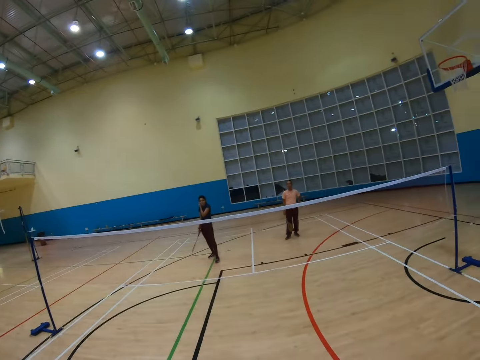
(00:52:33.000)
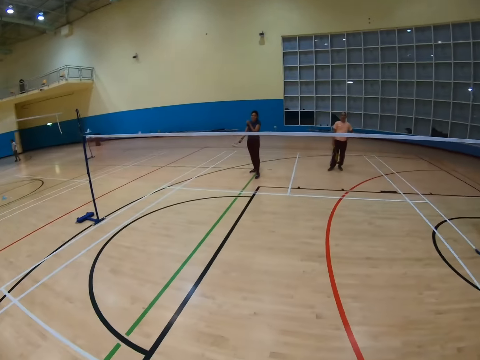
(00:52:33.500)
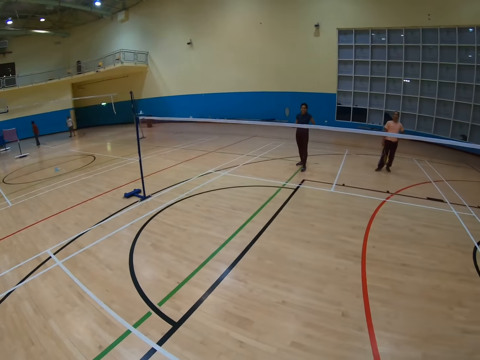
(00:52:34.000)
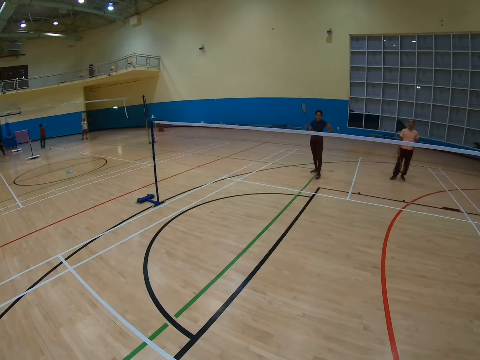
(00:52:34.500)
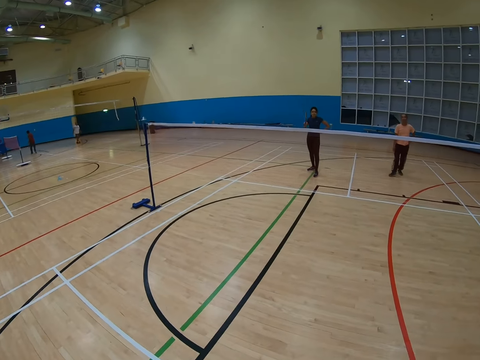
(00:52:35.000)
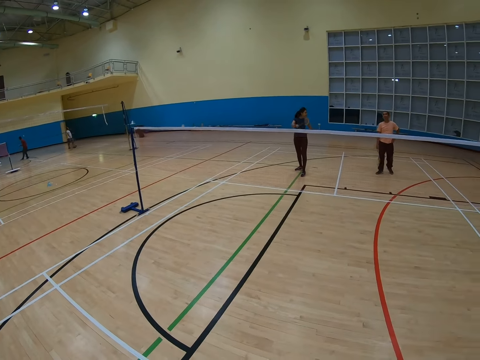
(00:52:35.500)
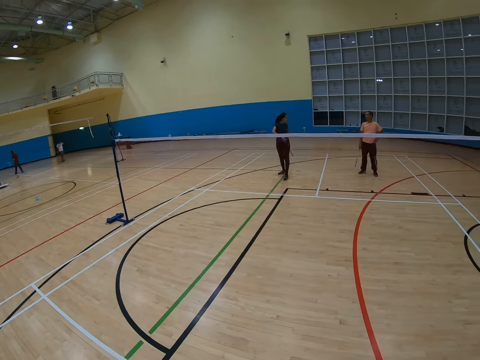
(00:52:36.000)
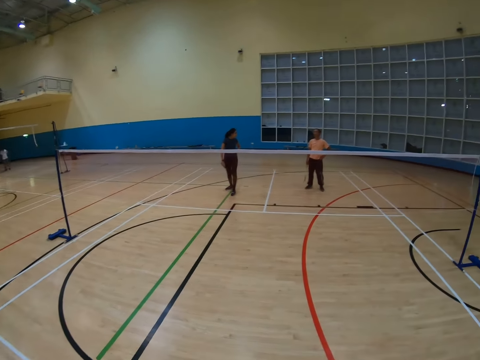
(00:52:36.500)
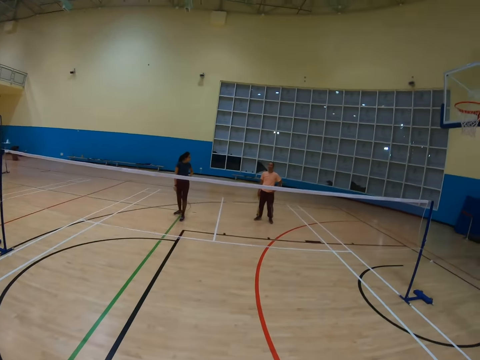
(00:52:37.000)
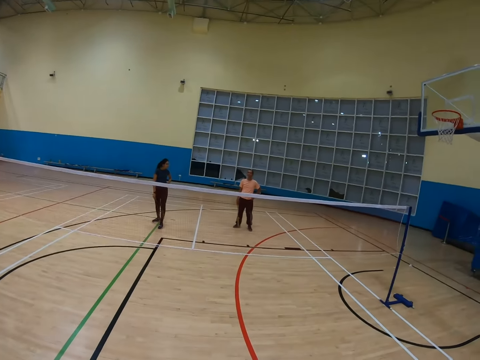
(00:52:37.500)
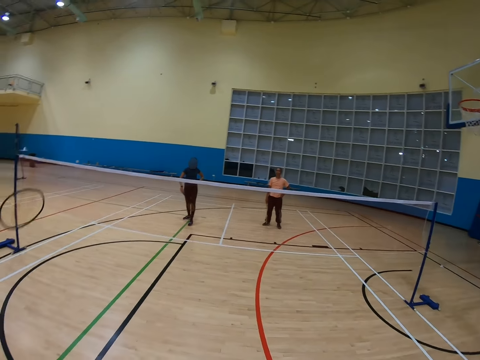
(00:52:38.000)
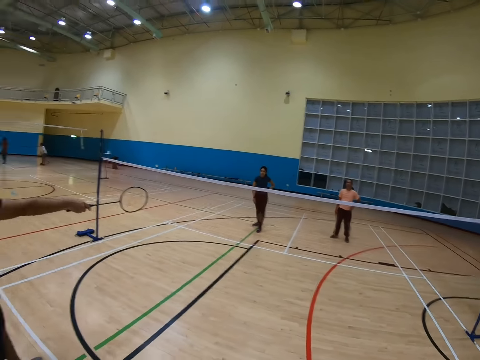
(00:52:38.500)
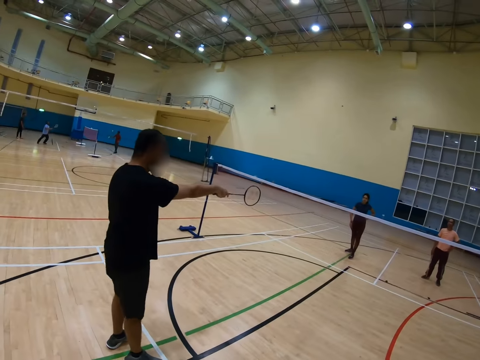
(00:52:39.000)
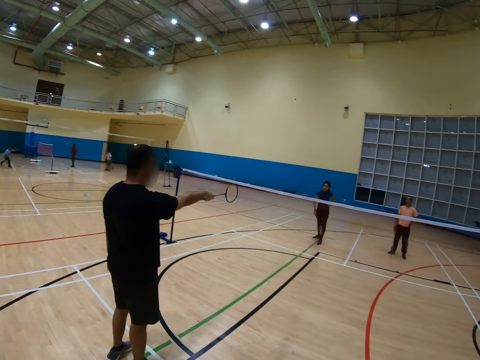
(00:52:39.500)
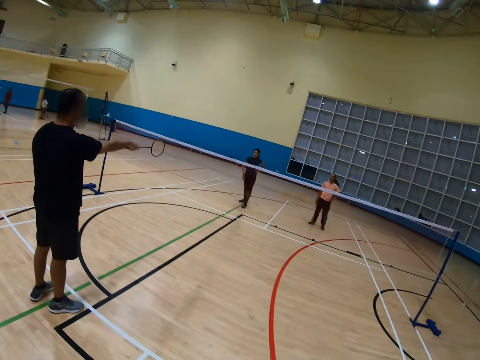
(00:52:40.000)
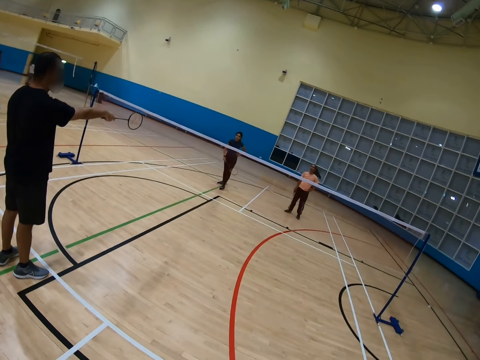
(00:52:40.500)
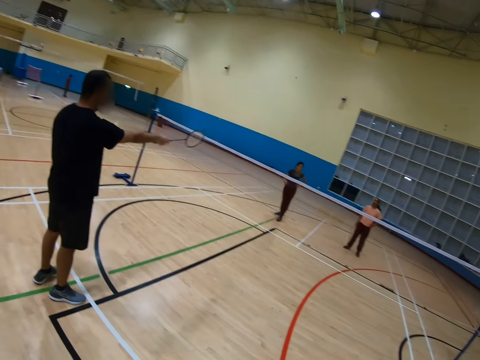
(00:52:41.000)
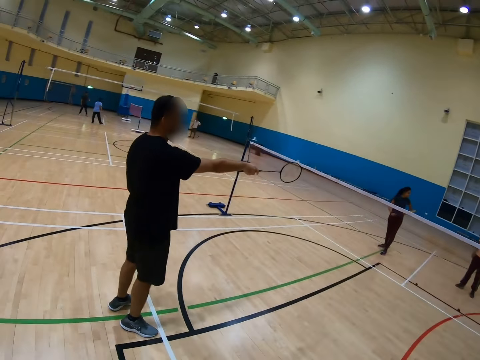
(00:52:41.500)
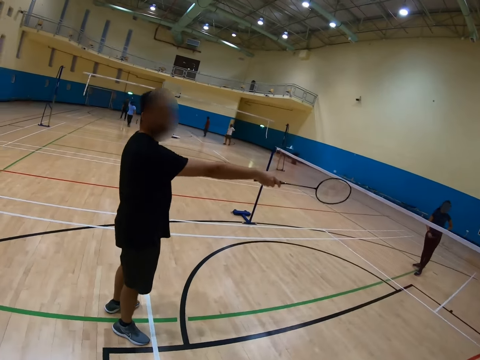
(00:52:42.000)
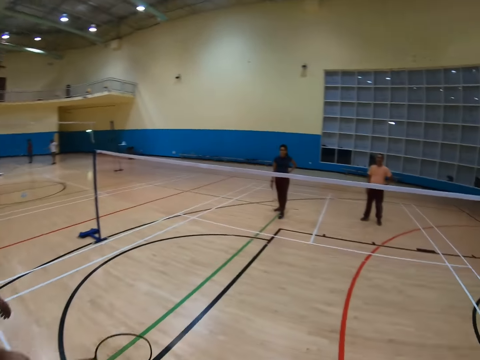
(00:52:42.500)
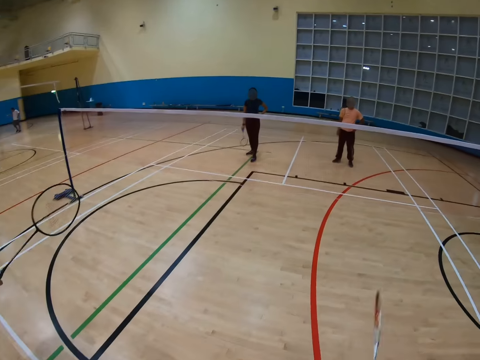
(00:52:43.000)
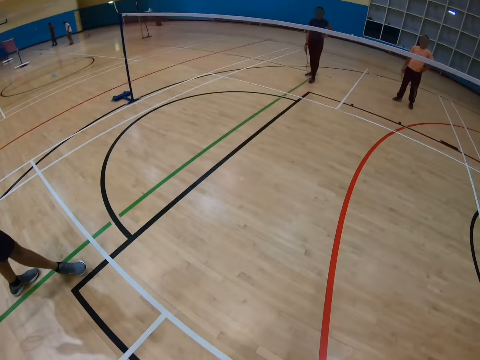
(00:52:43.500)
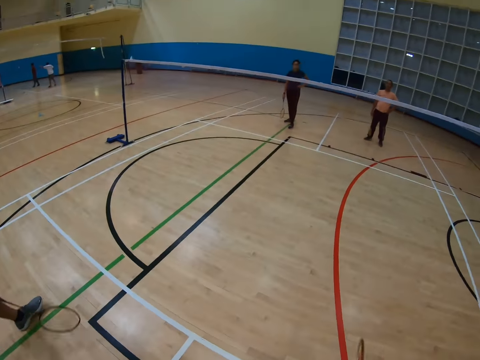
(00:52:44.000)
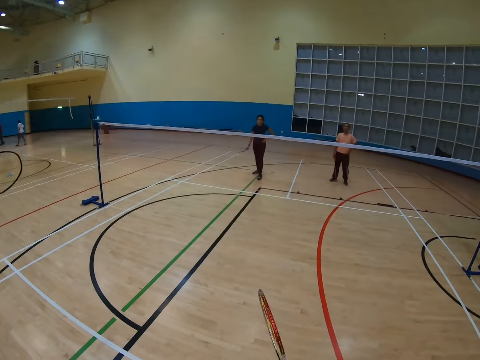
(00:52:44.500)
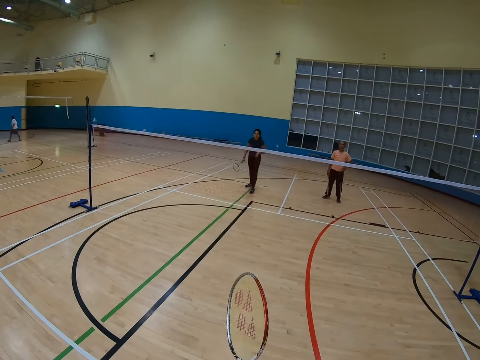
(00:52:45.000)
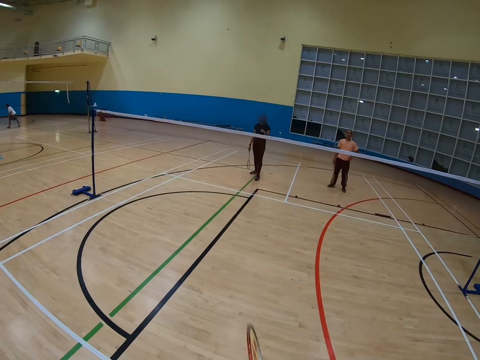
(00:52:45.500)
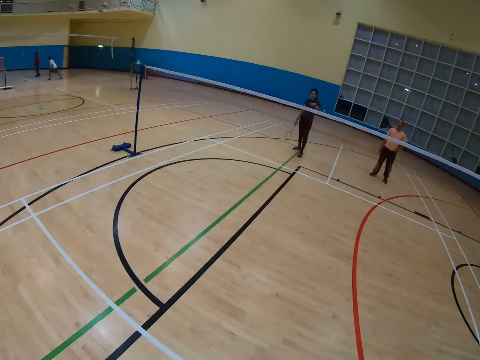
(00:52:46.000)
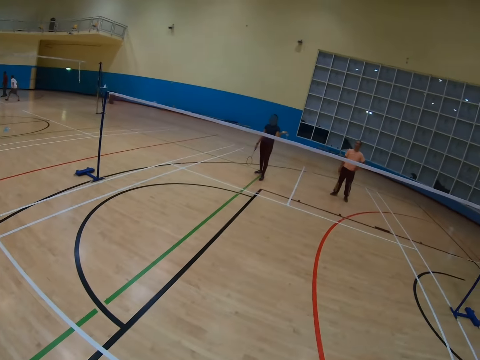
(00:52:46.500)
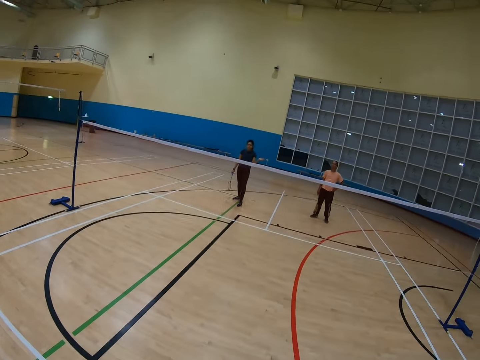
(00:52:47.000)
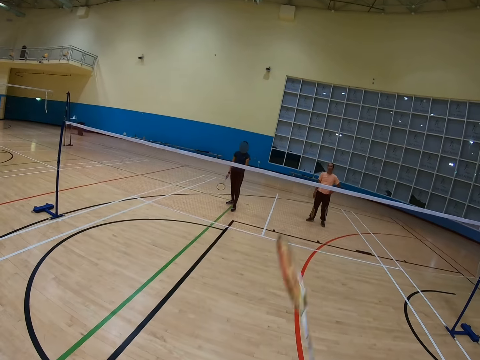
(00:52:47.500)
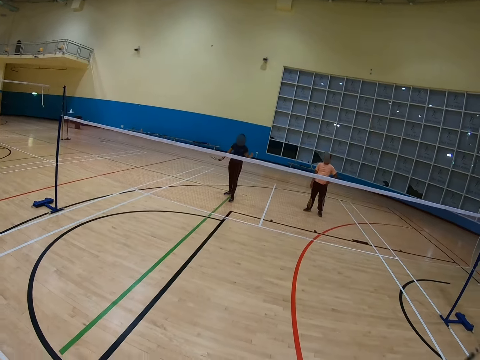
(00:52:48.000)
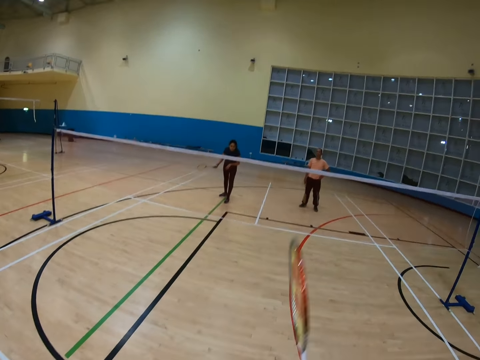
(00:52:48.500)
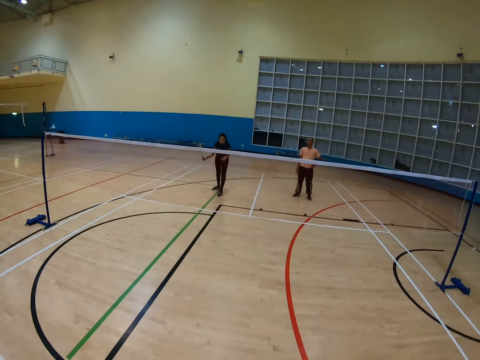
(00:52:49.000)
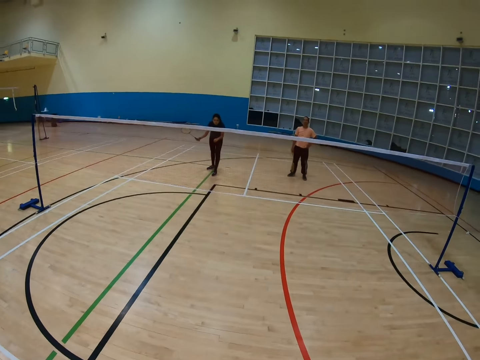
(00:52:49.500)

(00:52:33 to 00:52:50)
The camera wearer turns around. A man holds a racket. The camera wearer turns around. The man holds the racket. The camera wearer turns around. The man holds the racket. The camera wearer holds the racket. Another man holds the racket.

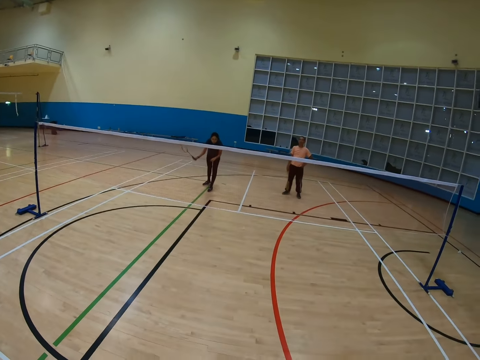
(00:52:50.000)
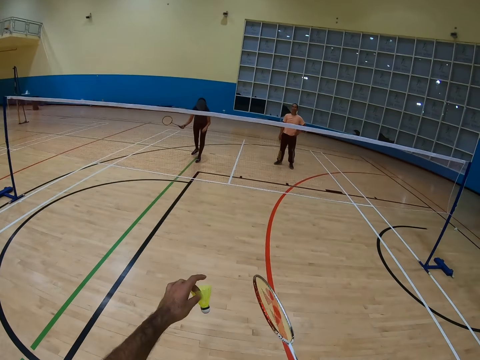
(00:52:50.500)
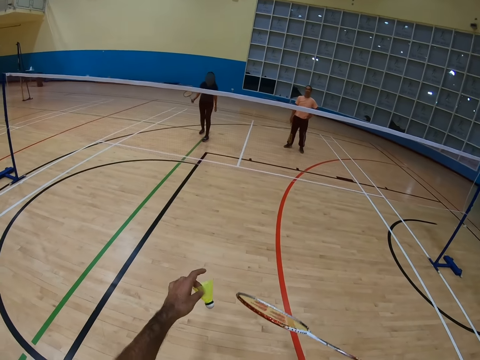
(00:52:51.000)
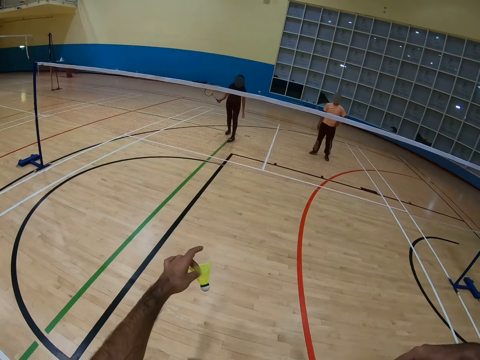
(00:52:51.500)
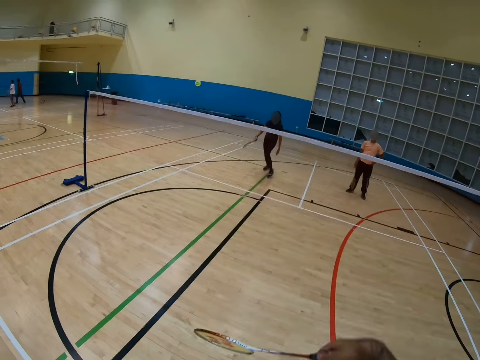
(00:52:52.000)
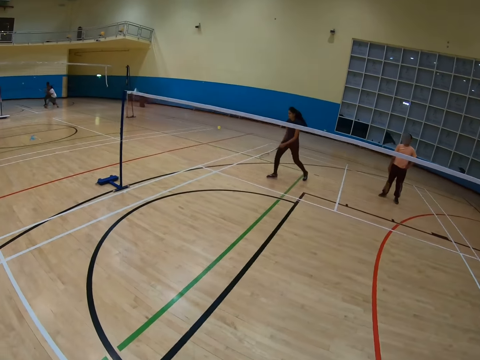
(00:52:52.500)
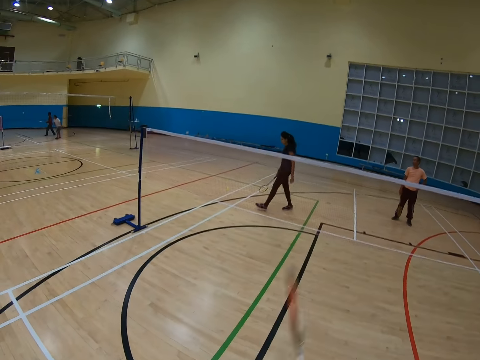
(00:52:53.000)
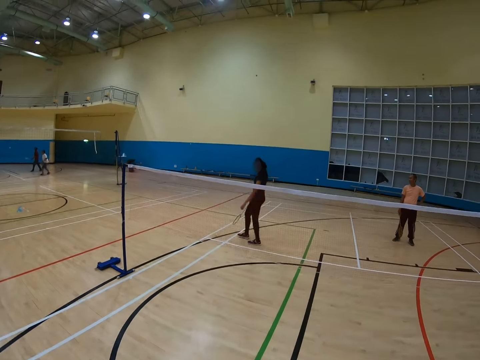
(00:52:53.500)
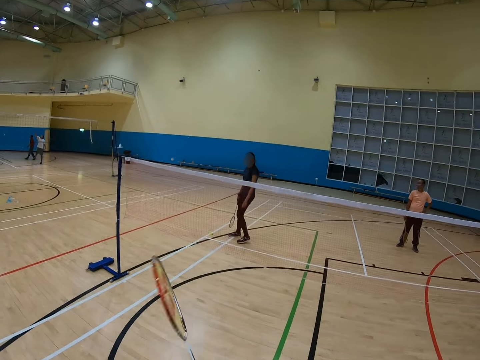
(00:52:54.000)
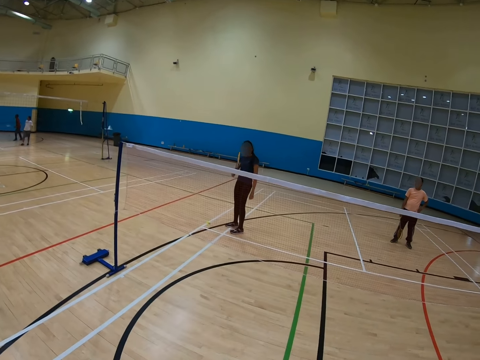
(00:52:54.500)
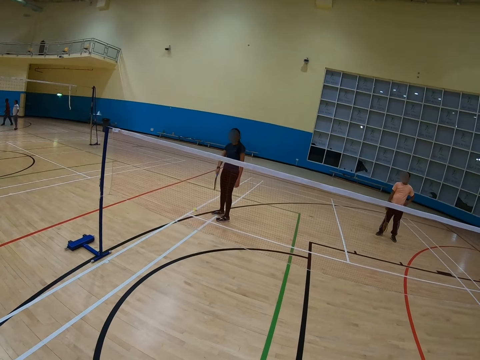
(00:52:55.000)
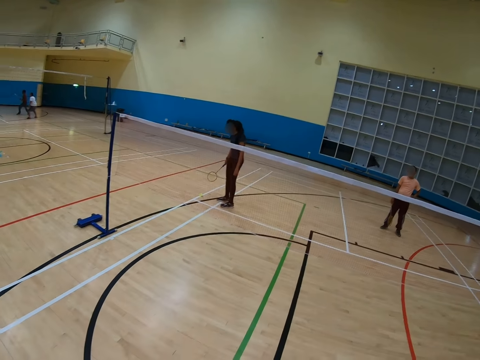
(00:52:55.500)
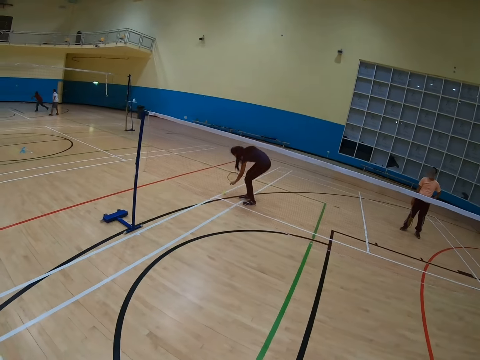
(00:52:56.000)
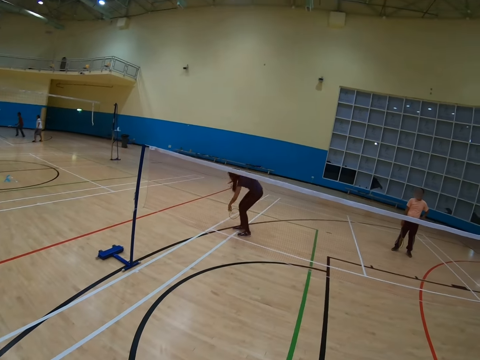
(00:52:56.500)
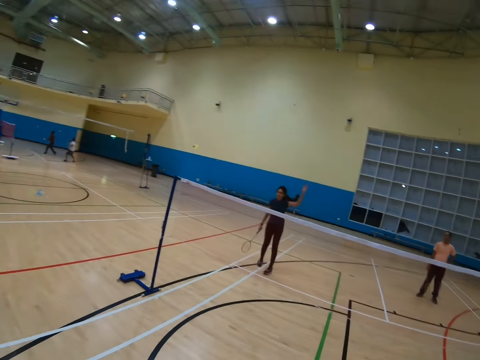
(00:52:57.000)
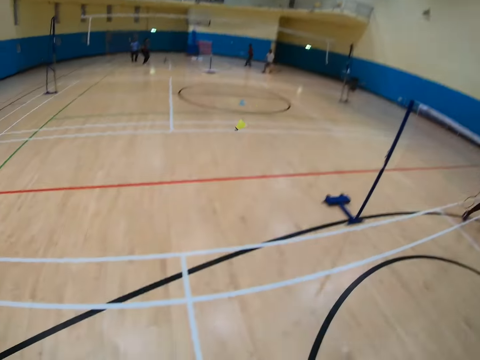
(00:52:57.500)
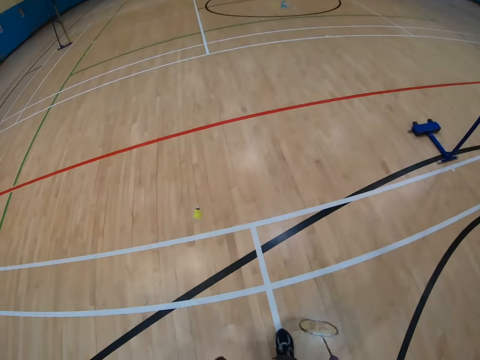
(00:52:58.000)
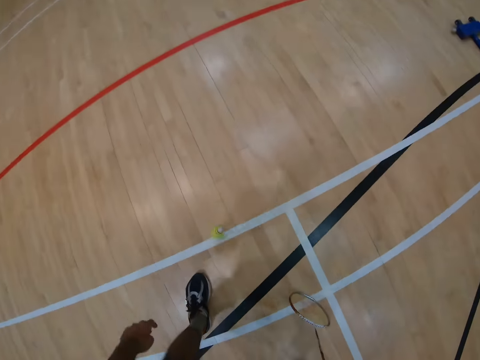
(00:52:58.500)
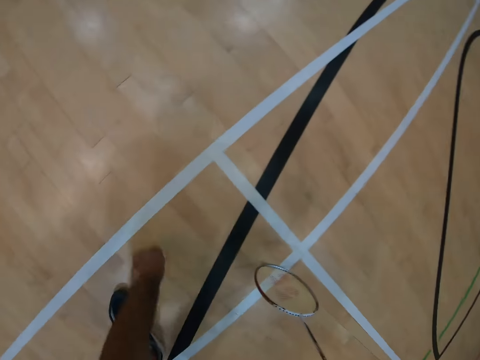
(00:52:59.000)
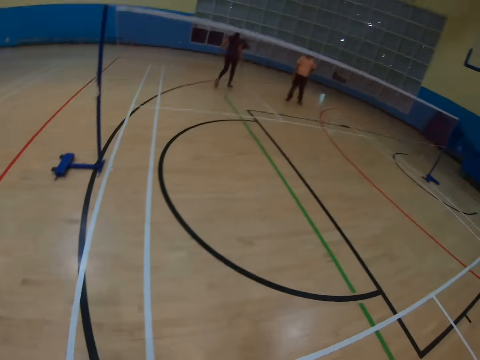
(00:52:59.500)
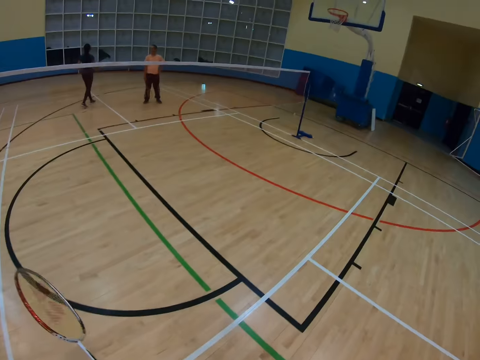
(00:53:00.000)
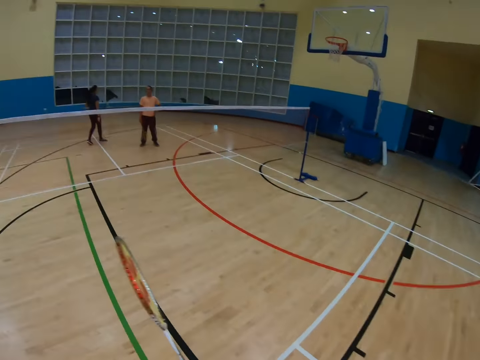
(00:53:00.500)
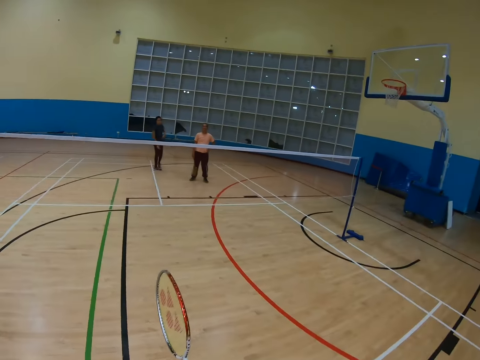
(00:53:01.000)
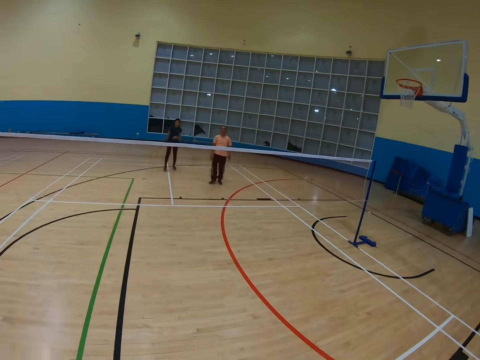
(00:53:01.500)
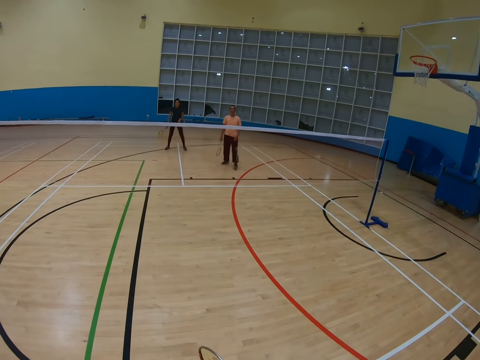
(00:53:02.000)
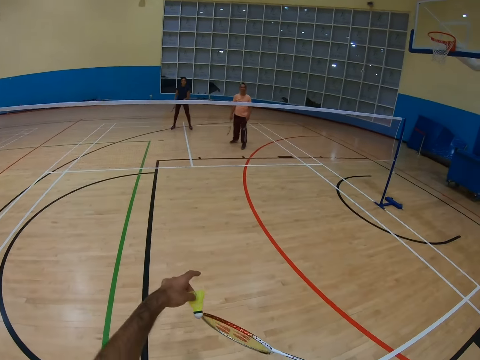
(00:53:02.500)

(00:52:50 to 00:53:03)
The camera wearer holds a shuttlecock. They hit the shuttlecock with a racket. A man bends down and picks up the shuttlecock on the floor. The camera wearer bends down. They hold the racket, turn around and hold the racket.
